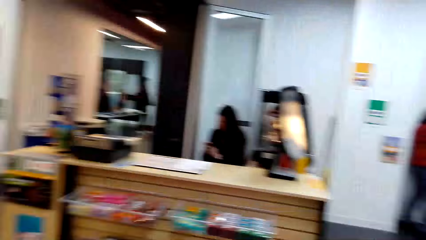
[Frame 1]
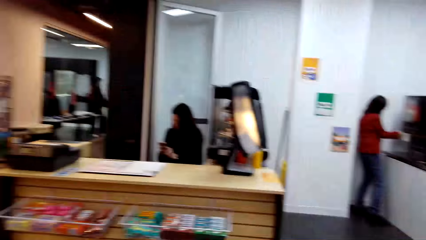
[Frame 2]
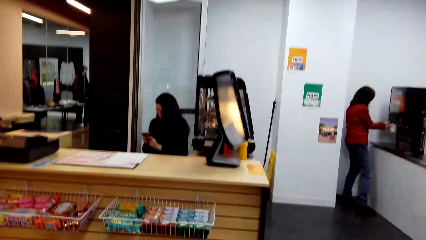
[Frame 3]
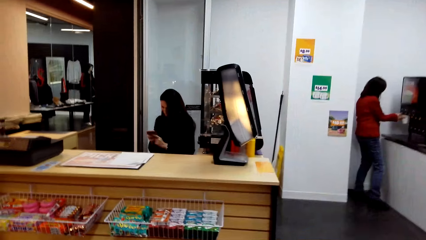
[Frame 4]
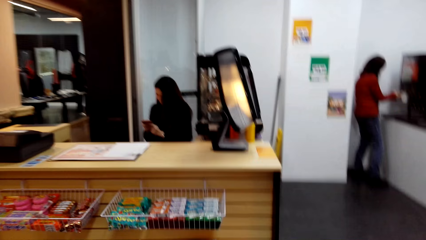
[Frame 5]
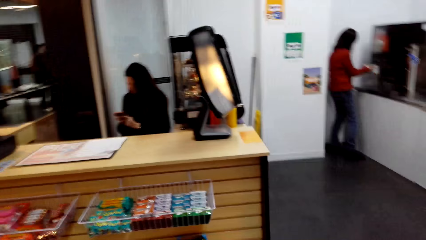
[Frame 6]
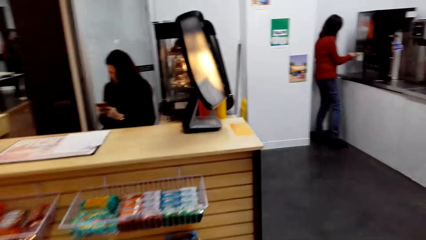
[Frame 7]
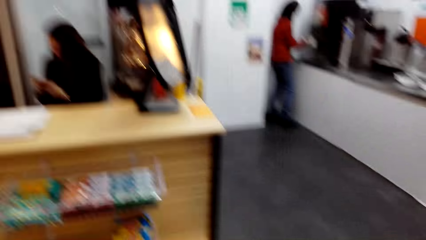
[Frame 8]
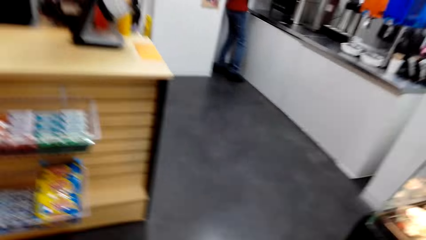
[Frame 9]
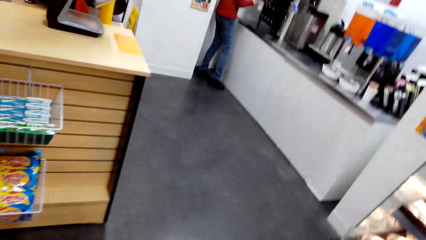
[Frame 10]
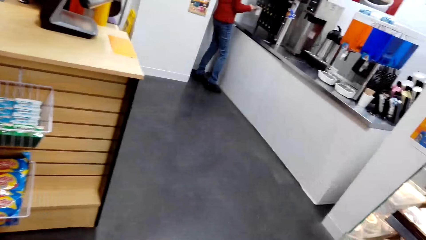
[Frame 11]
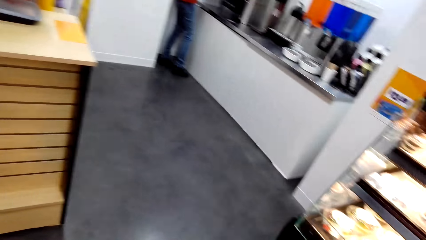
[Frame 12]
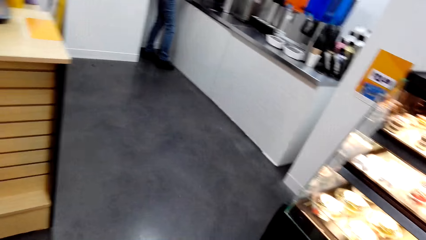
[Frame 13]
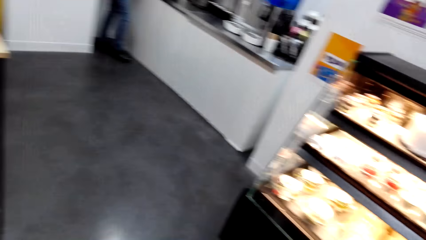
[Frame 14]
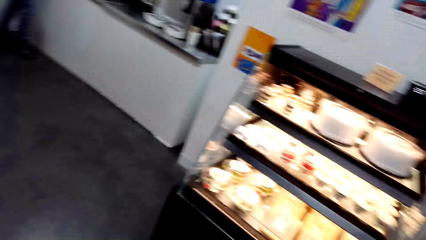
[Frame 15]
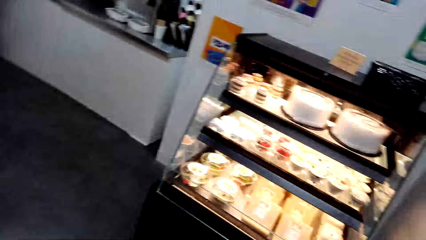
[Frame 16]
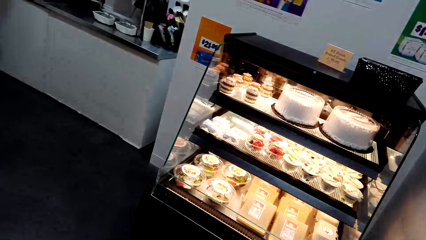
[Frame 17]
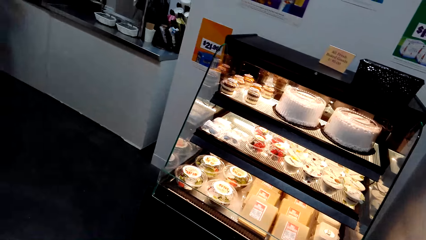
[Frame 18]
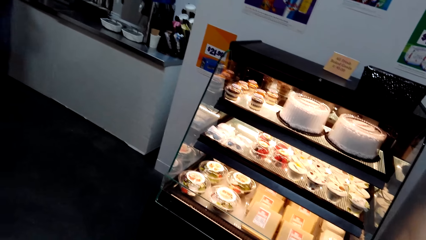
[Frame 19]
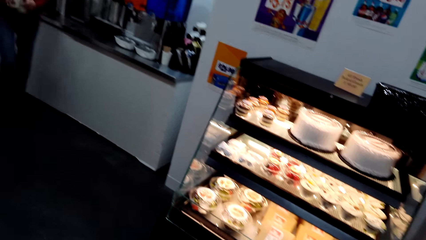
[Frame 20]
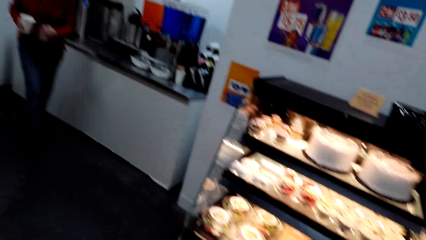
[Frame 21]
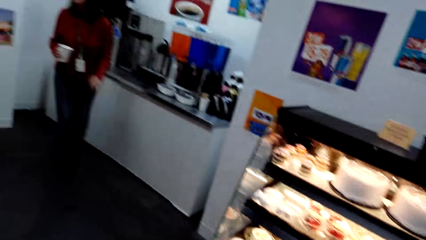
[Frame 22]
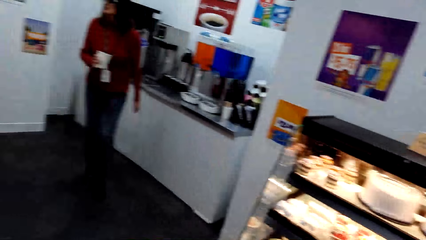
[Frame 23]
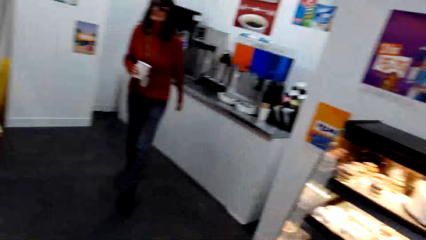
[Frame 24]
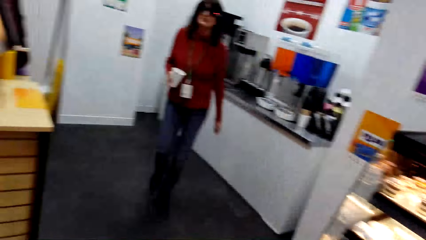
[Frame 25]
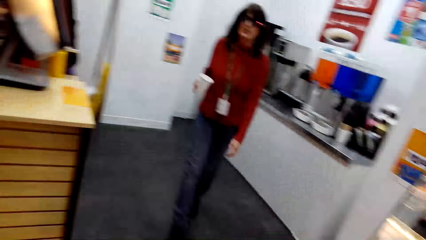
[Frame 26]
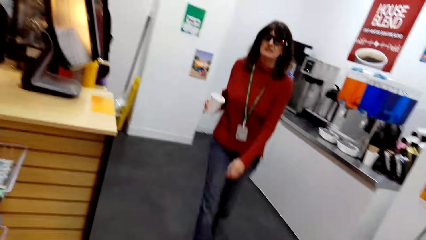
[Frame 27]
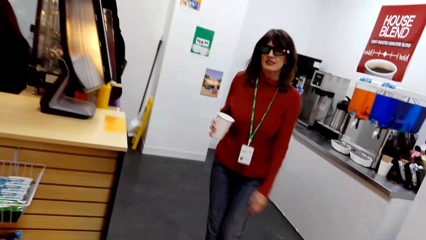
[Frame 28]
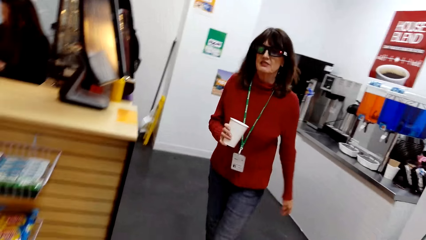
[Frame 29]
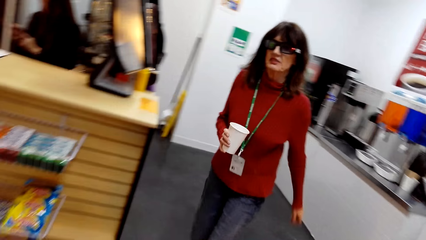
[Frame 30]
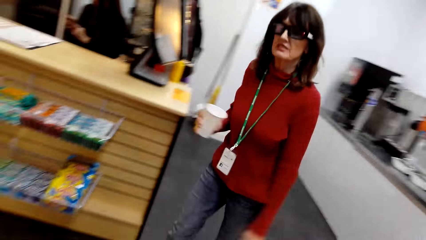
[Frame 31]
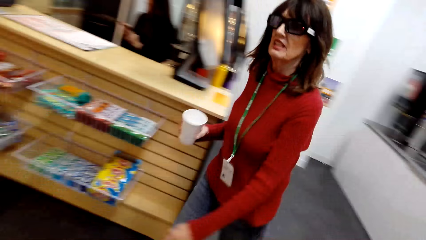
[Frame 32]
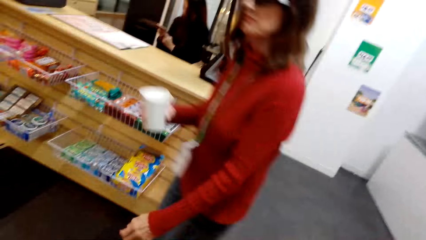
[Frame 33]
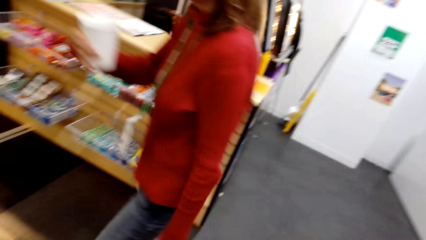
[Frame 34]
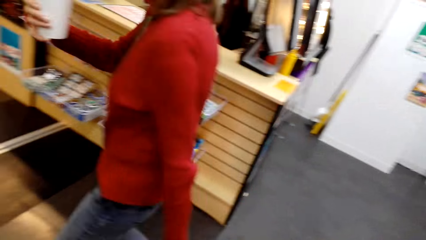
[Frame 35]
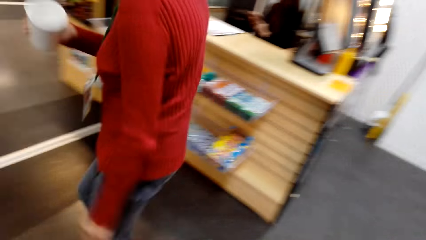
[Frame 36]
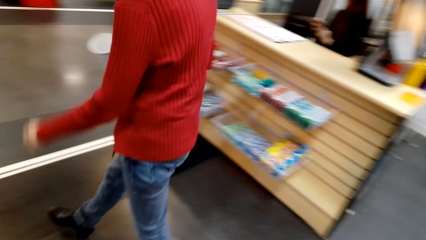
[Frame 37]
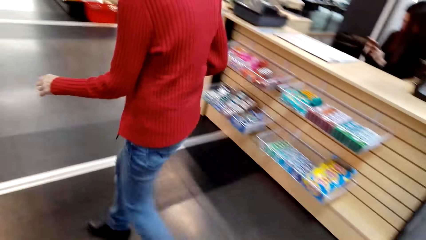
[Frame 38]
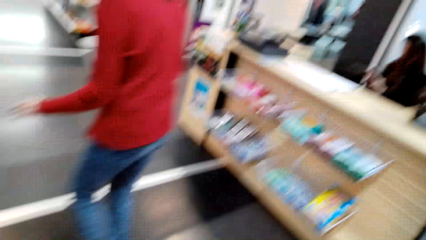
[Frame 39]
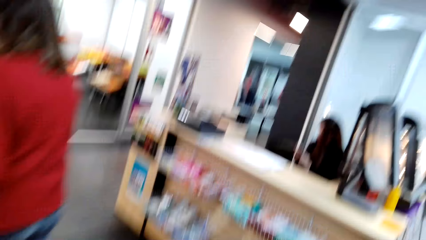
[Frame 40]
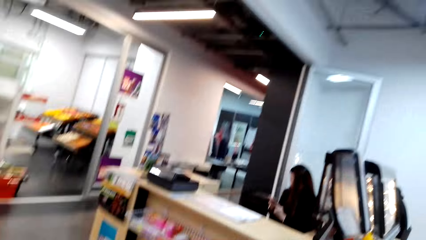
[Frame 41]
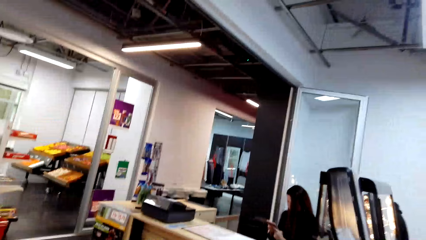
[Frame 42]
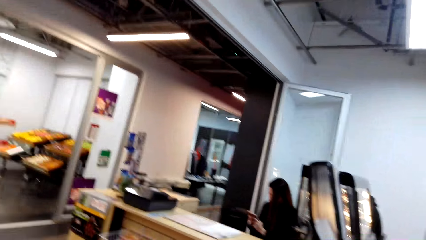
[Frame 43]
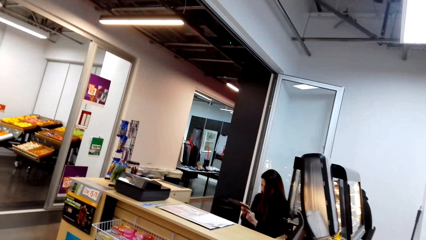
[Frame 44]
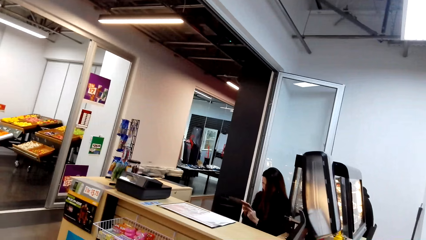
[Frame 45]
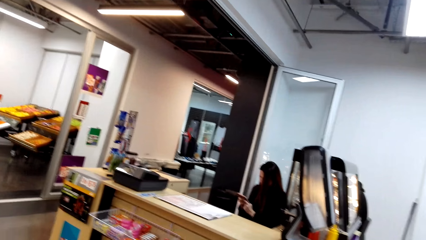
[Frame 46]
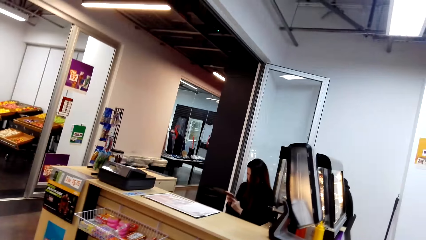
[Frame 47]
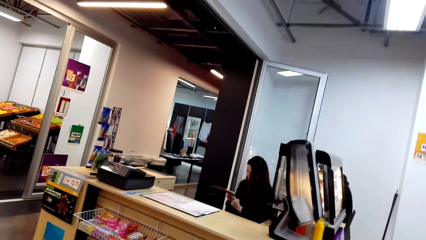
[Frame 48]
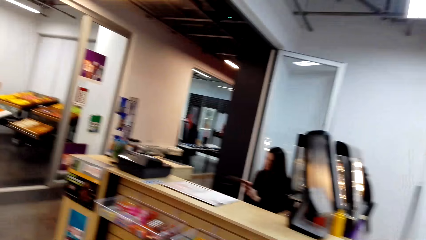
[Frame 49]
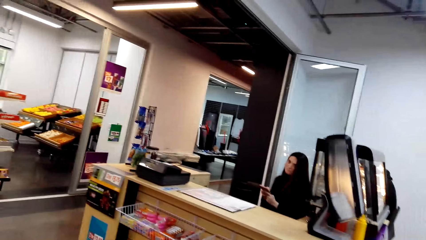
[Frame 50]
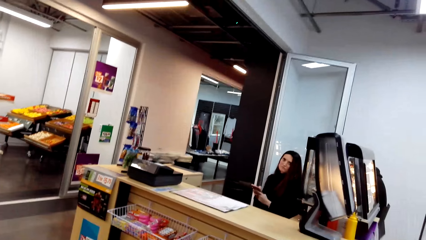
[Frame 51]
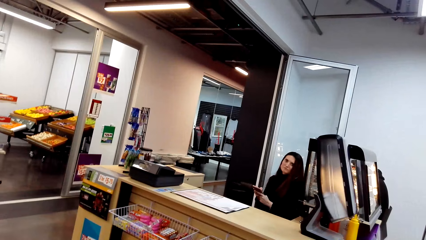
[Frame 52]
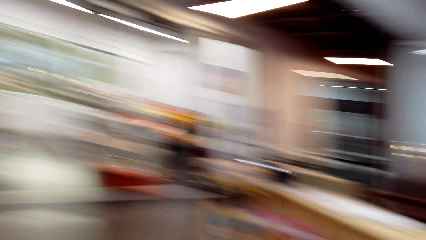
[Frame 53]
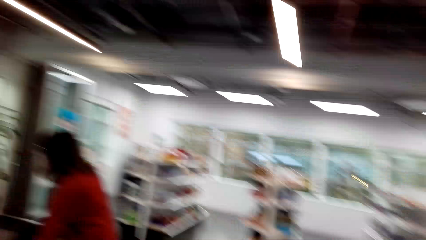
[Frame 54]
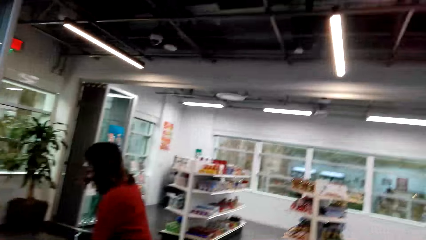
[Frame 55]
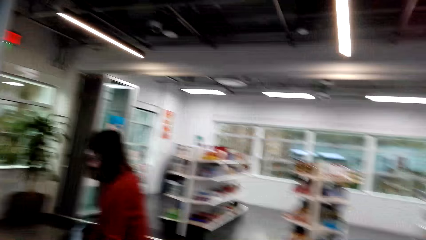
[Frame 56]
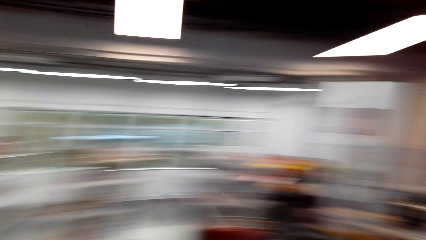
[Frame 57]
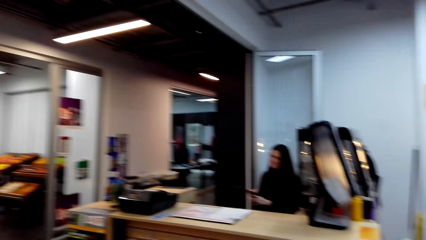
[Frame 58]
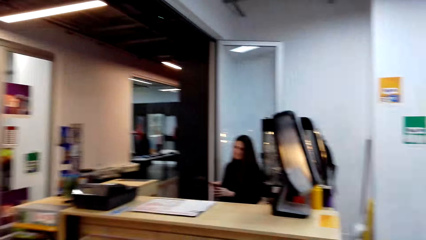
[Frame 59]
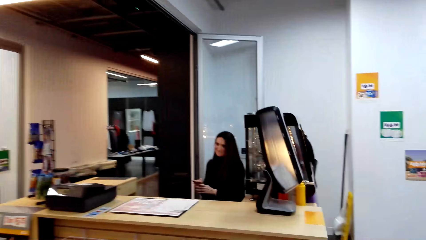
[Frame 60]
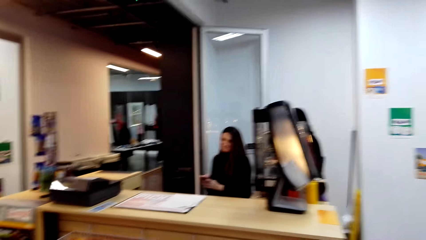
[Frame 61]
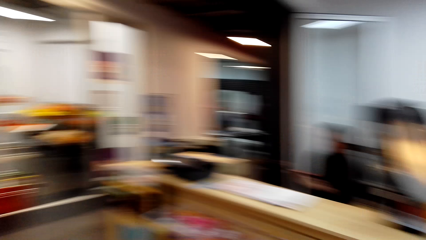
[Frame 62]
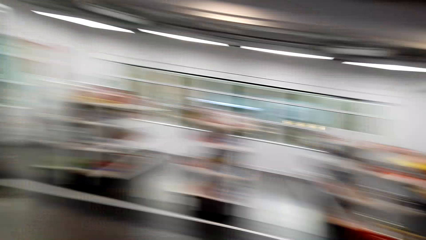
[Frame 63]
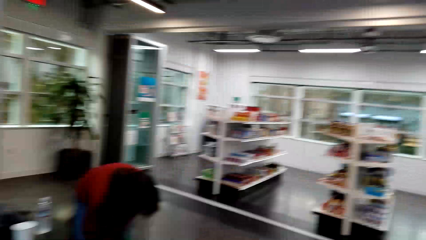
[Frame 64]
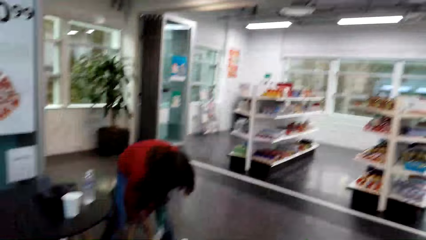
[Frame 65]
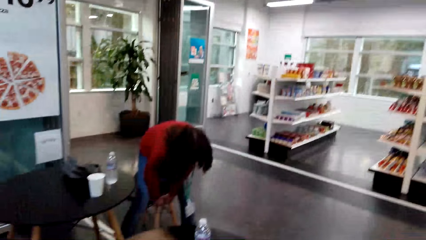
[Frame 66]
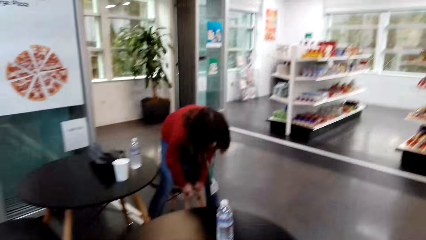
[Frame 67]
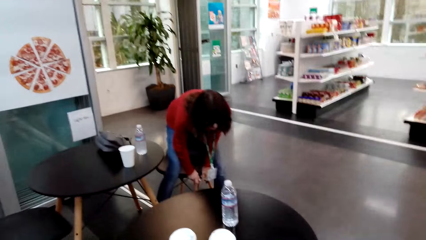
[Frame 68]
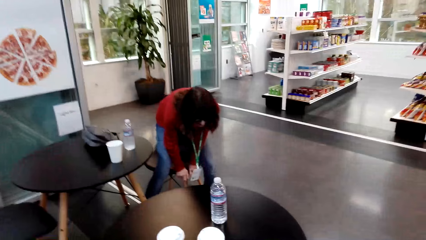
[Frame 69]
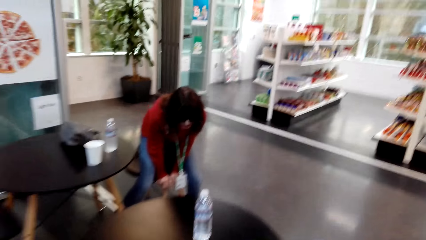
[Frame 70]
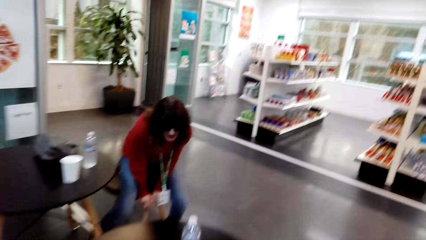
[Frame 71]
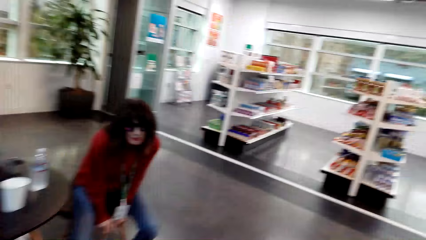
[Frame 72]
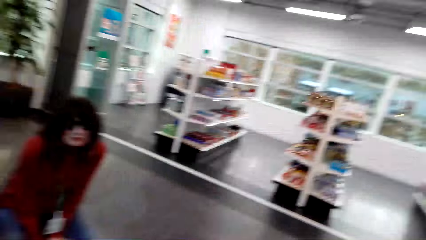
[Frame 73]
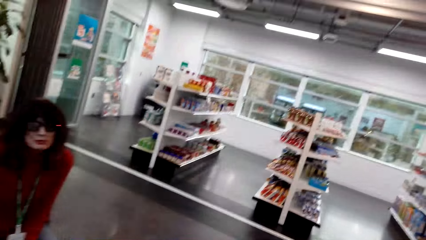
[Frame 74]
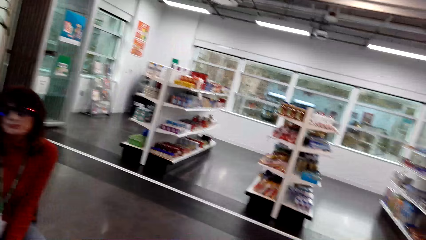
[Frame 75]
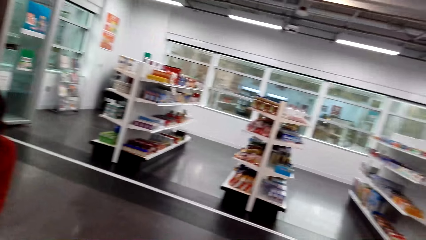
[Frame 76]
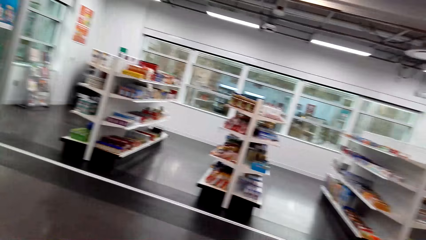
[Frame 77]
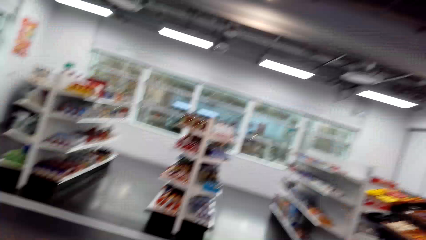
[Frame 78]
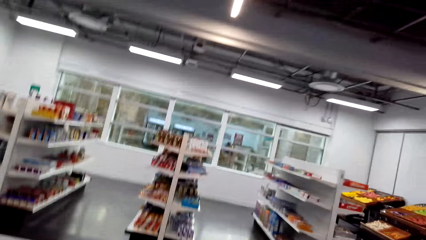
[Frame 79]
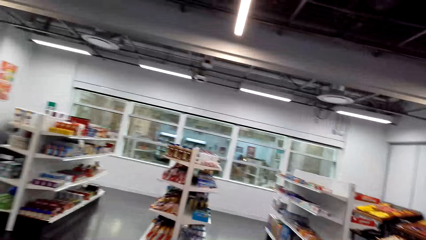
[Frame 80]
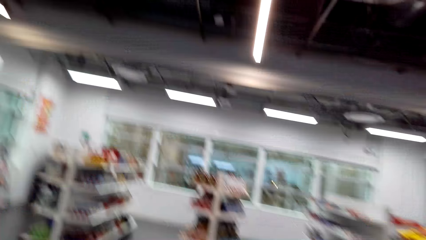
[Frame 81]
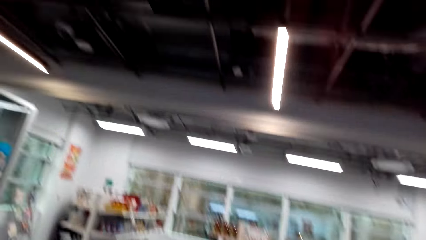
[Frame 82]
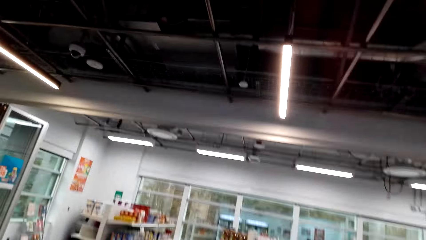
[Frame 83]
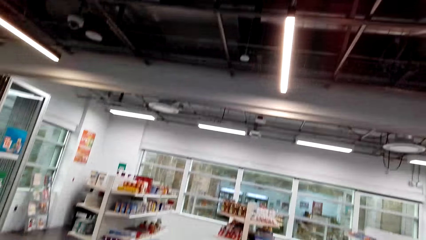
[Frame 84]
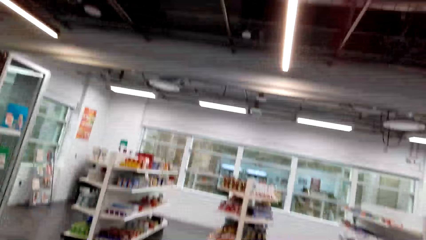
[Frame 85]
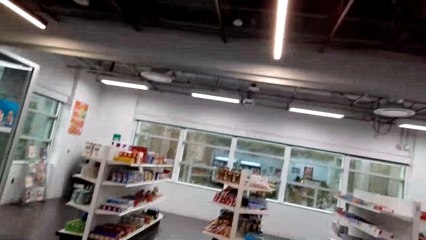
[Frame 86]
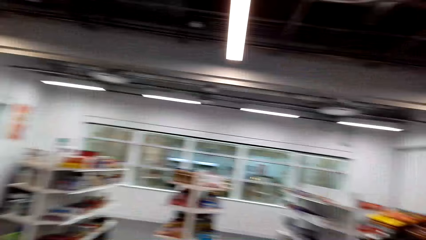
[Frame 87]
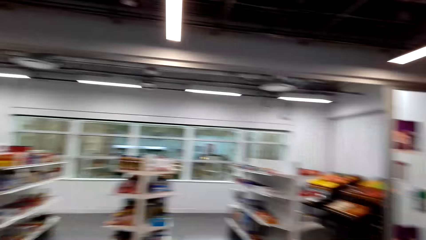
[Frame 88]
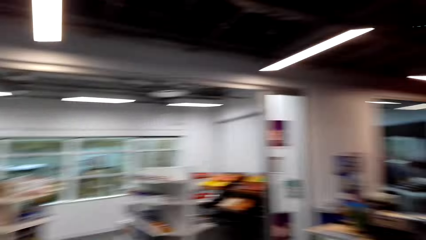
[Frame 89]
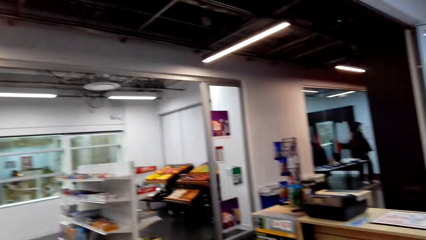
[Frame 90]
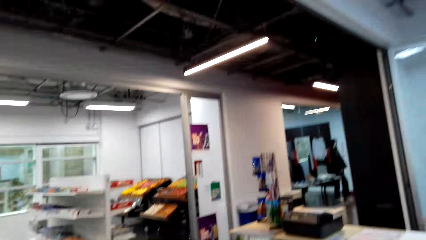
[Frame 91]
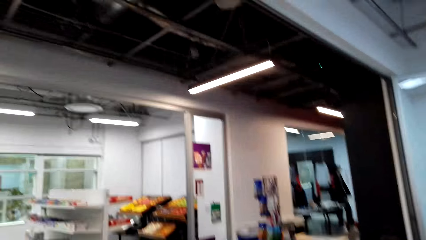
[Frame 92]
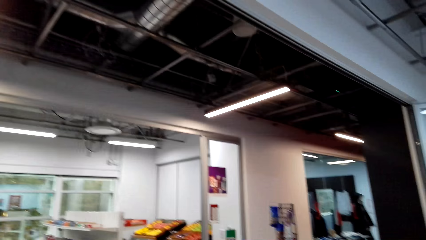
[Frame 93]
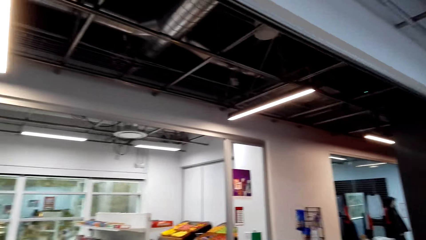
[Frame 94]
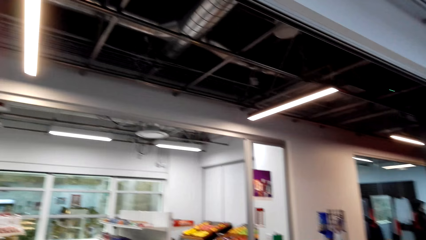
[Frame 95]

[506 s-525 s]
A woman walks in the driveway store. The camera wearer converses with the lady.
